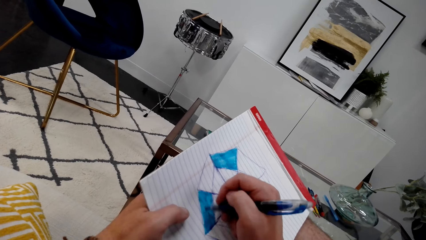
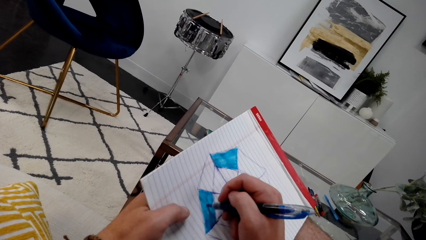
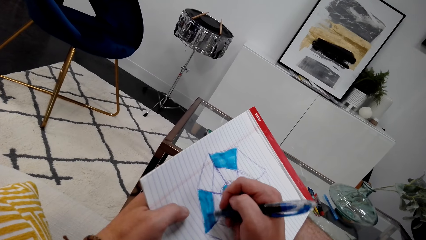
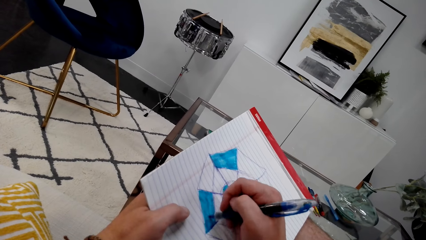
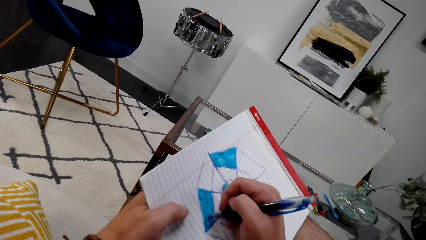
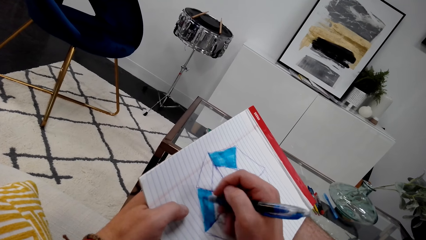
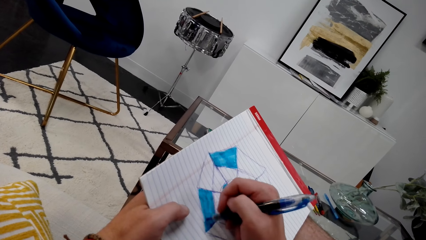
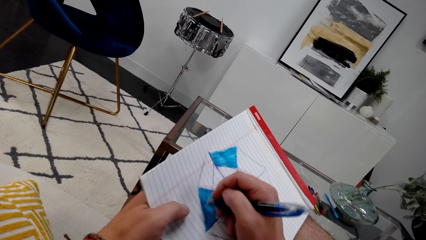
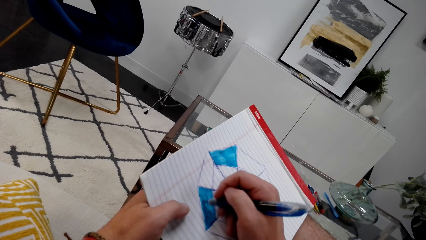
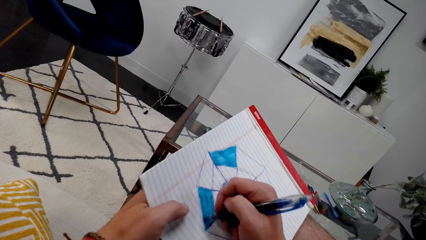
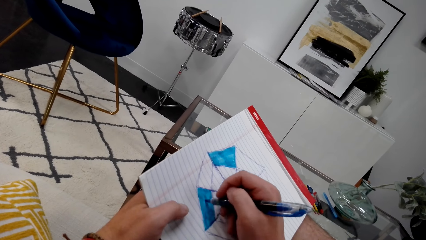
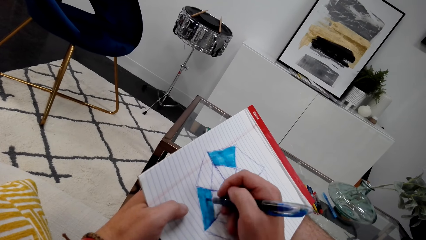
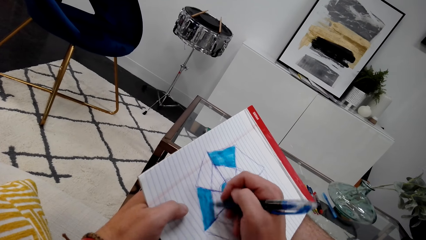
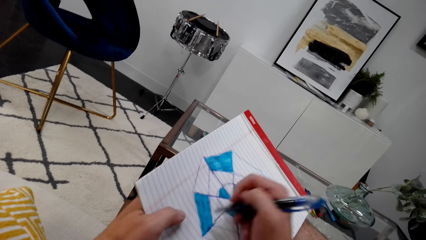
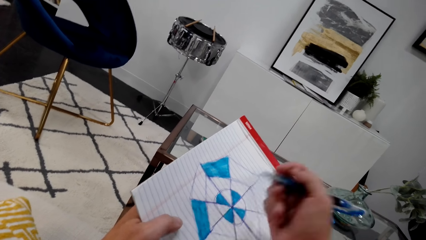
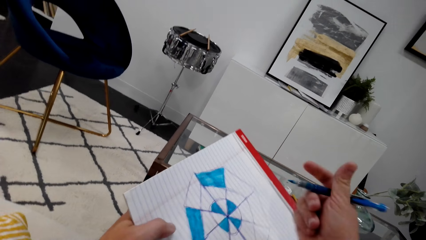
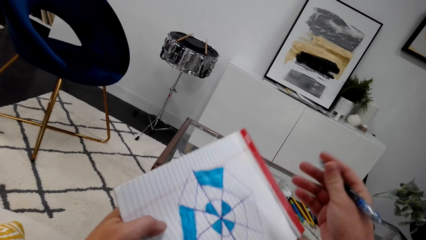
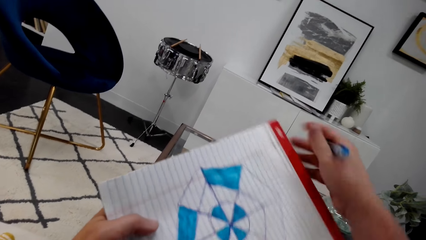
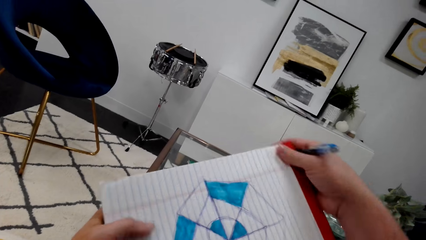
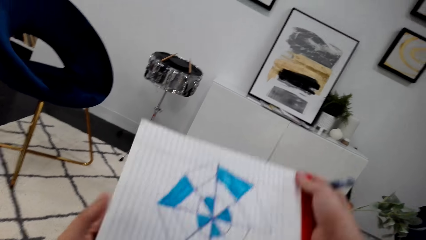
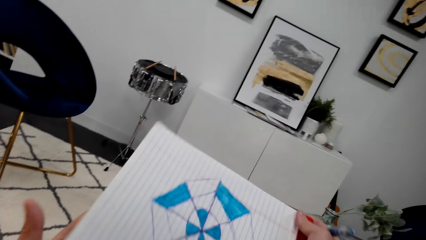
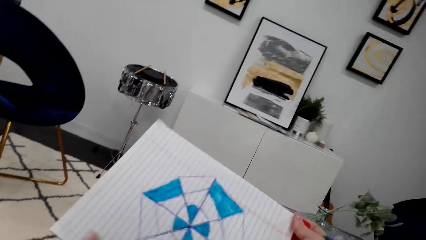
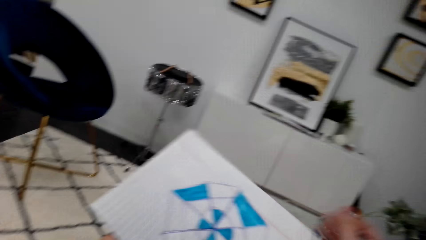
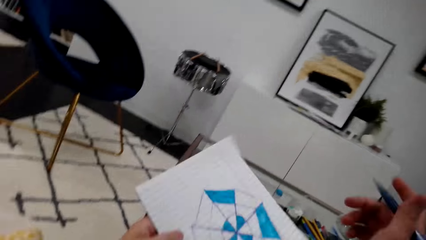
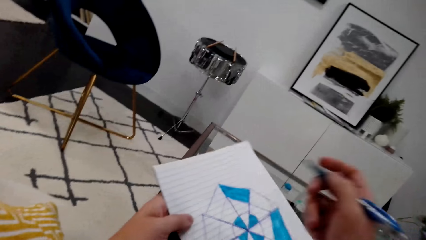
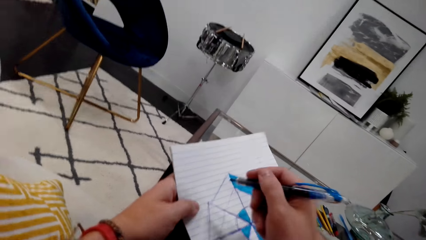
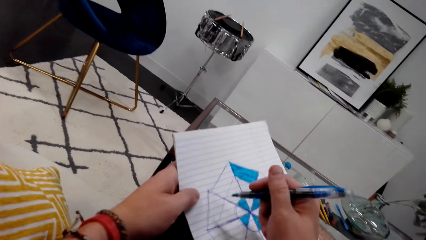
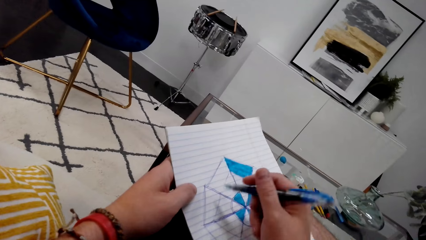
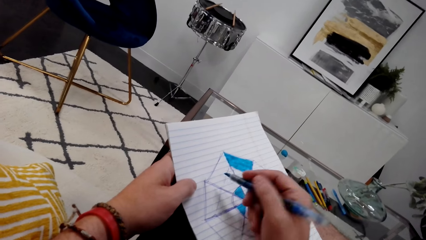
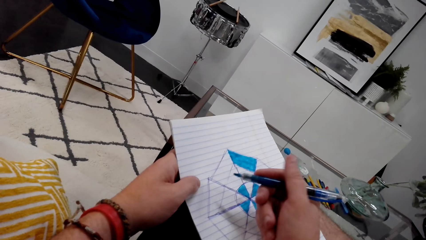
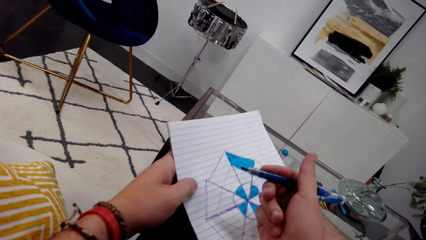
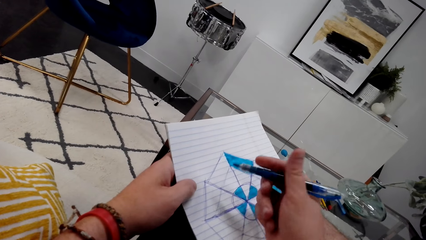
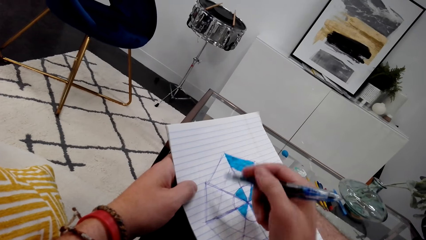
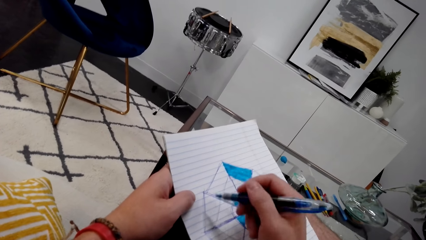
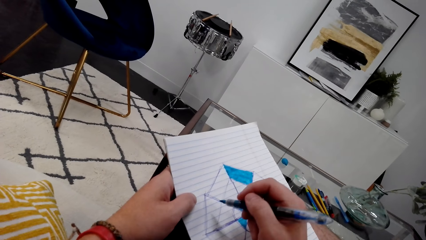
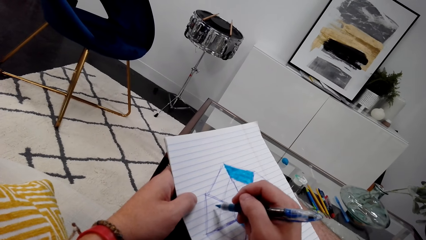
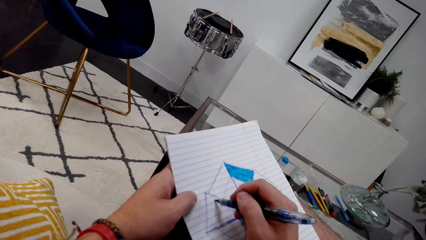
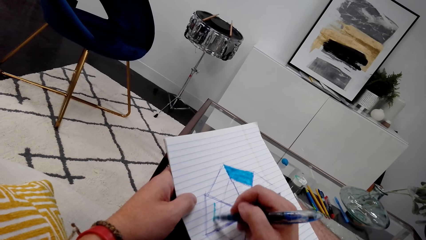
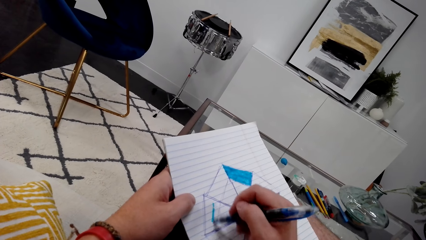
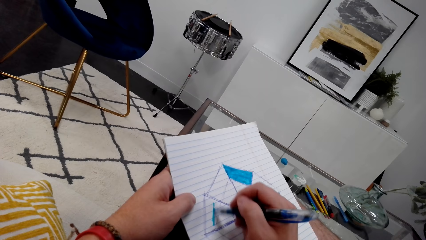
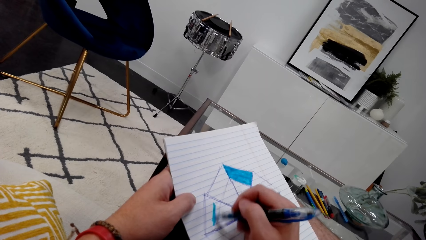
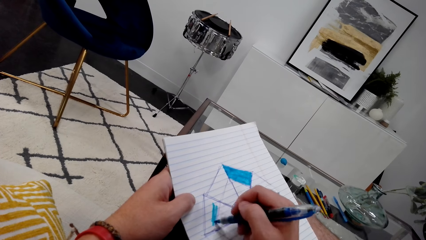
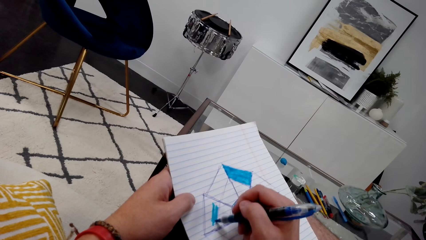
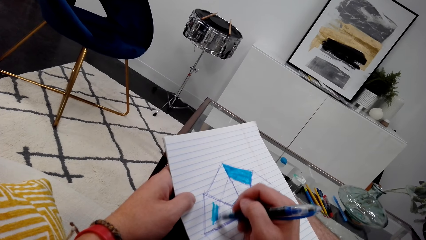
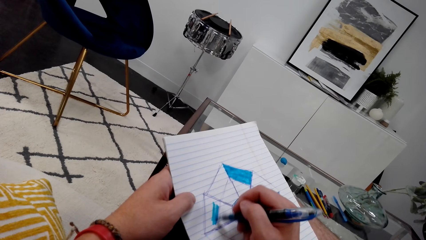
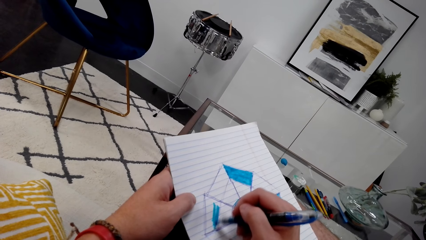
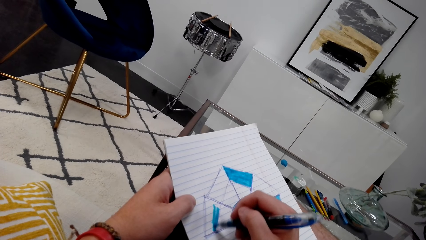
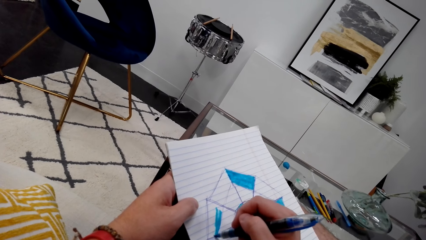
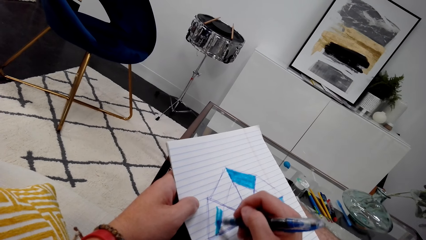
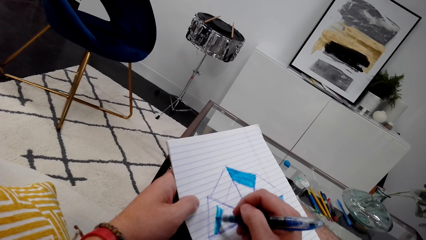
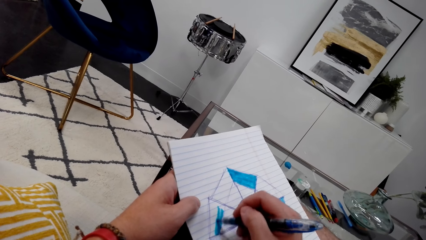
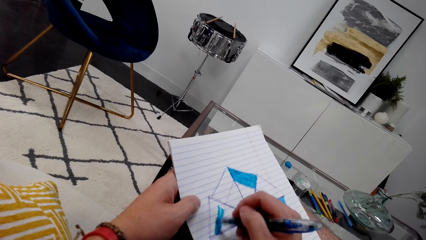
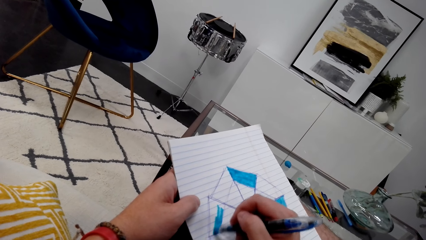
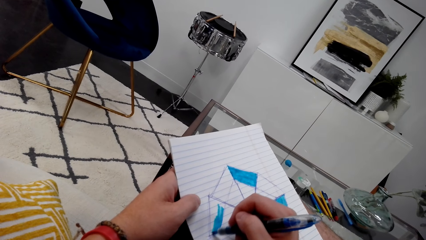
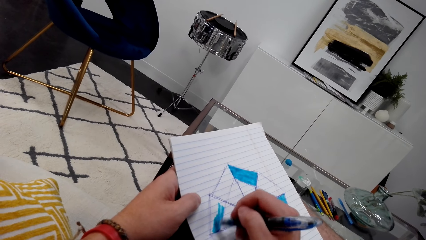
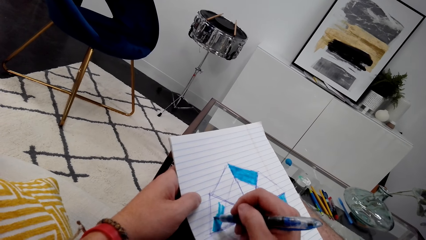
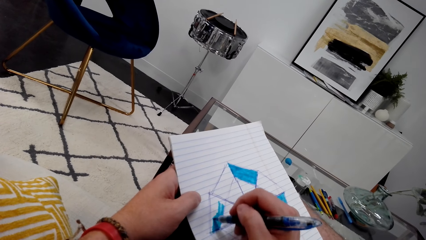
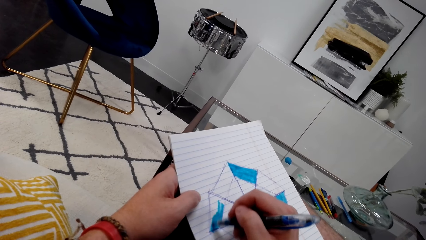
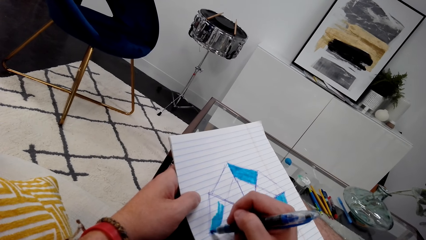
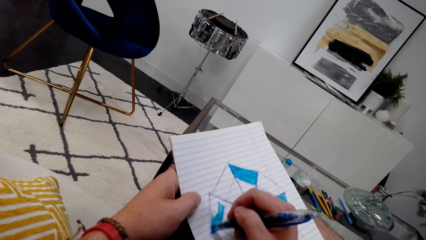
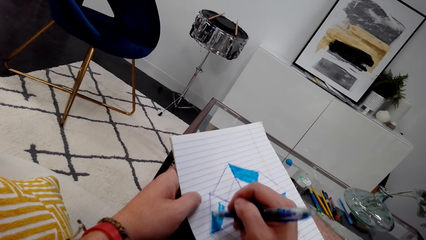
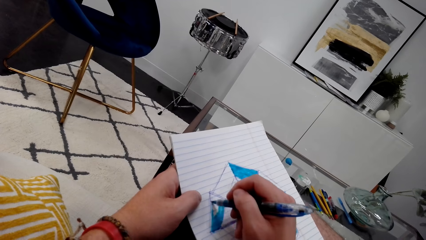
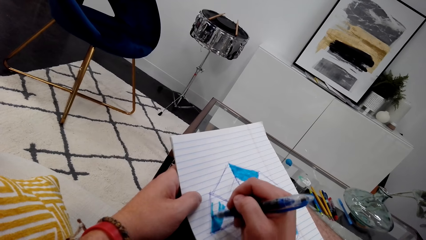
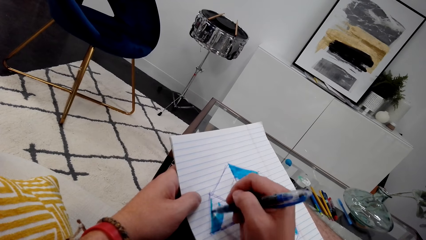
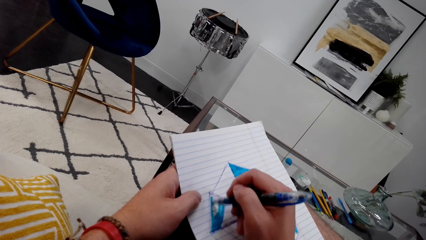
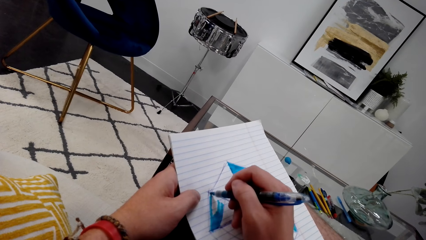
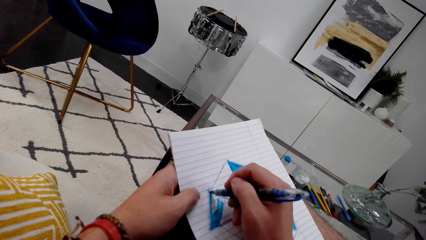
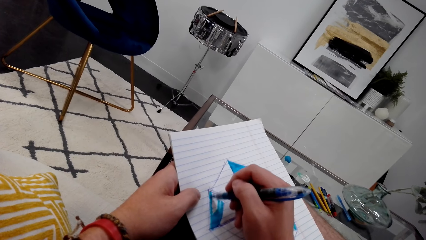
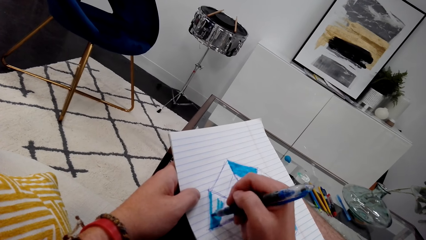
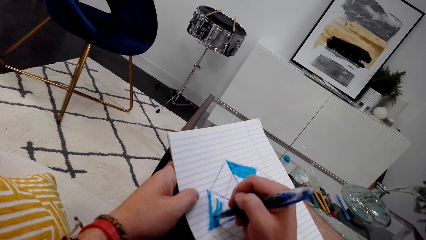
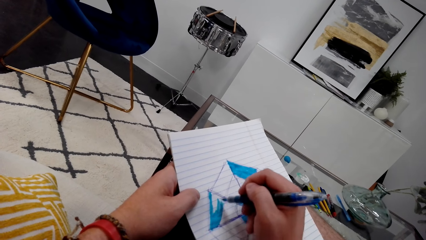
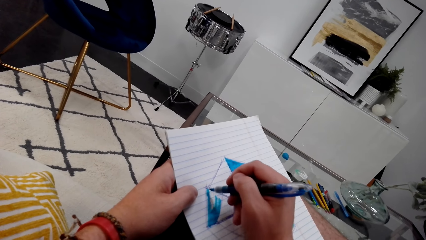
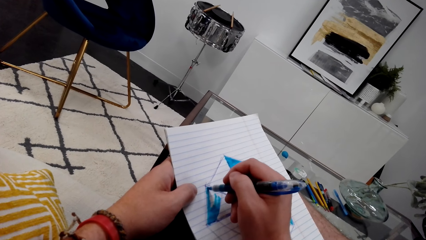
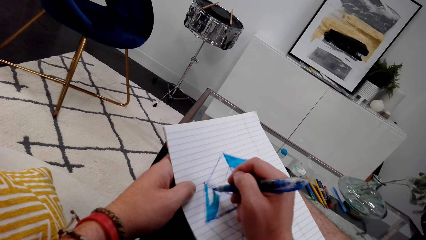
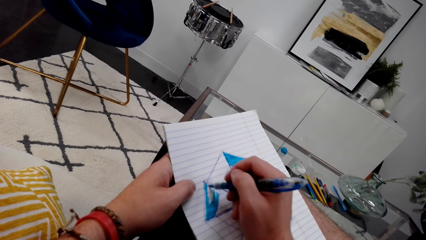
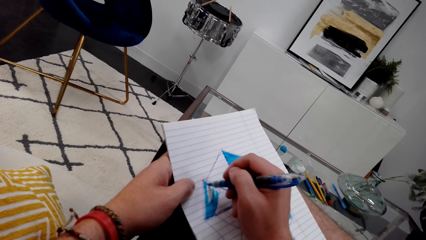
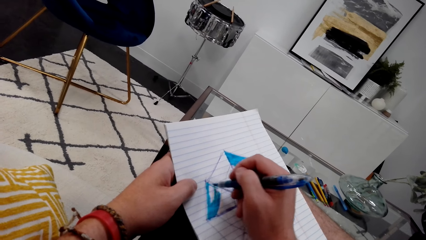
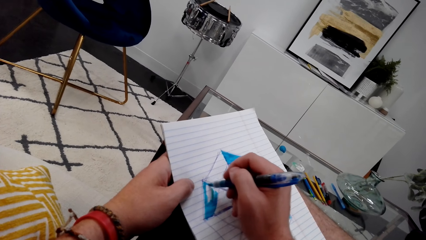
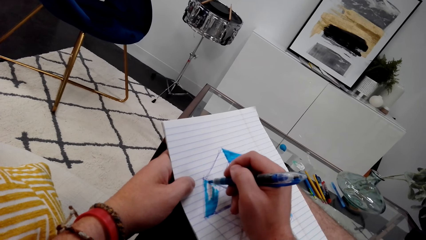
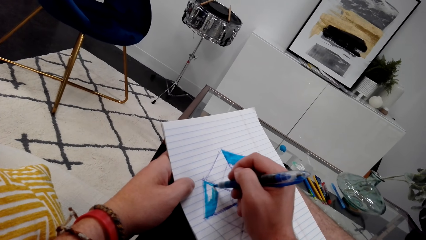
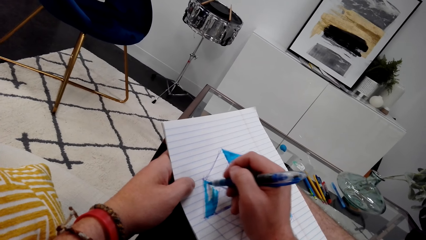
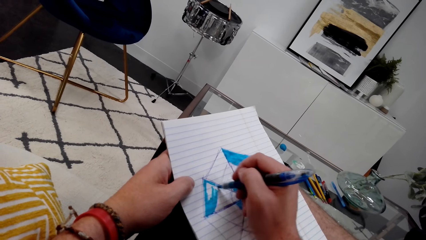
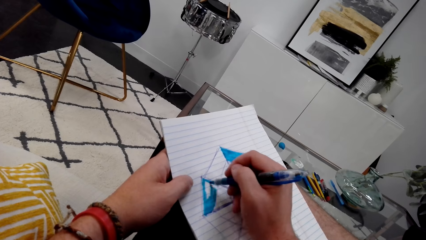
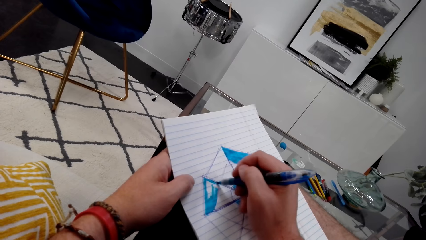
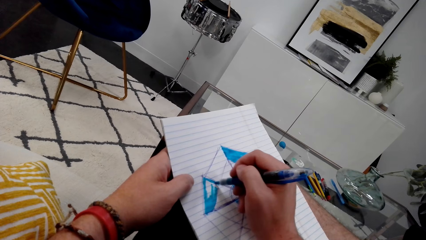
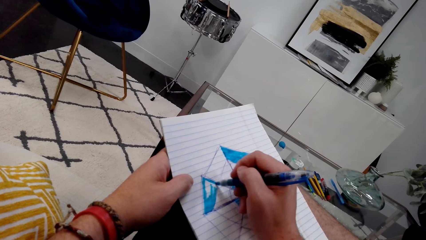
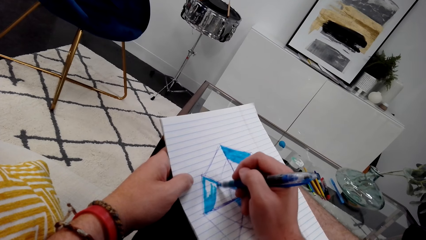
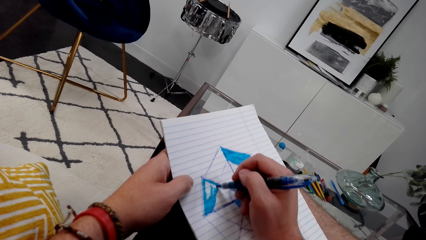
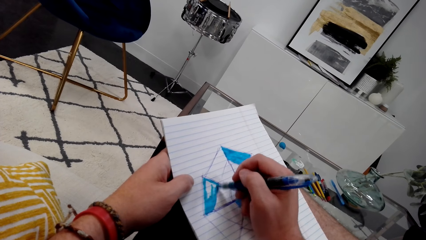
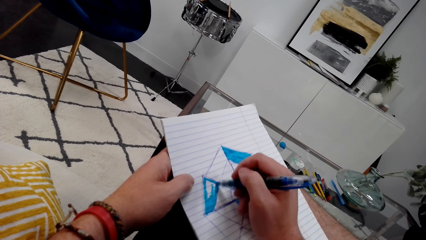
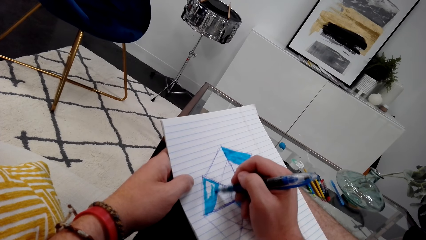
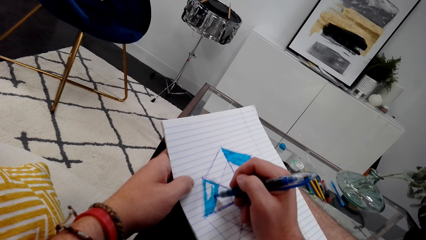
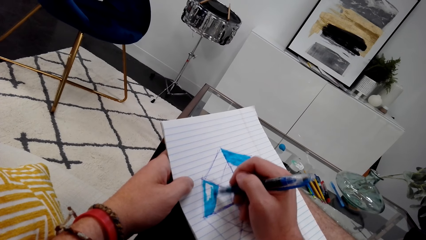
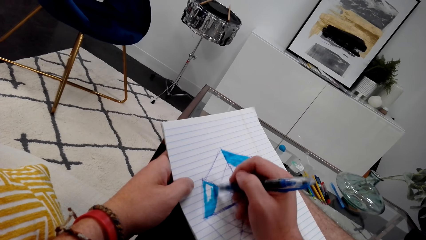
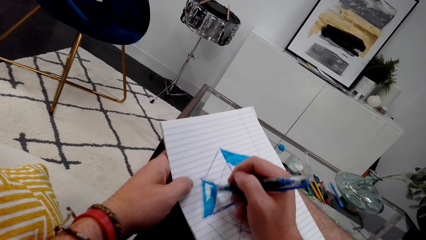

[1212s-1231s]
The camera wearer adjusts a book. They turn the book. They stare at the book. They color a drawing.
